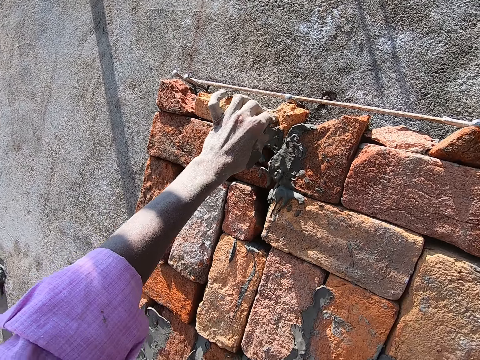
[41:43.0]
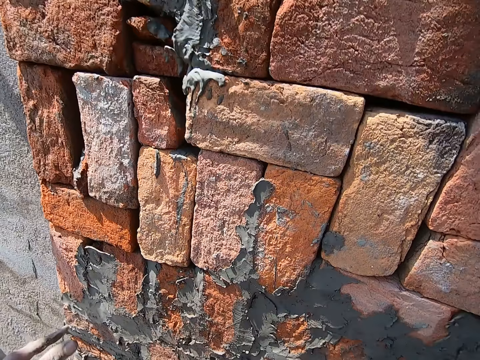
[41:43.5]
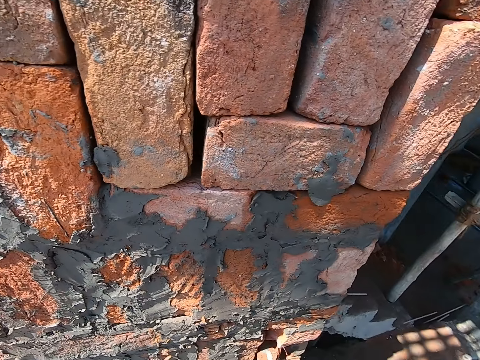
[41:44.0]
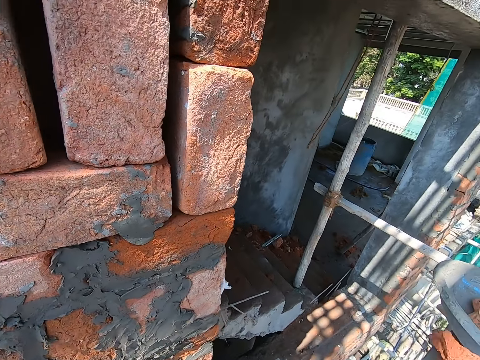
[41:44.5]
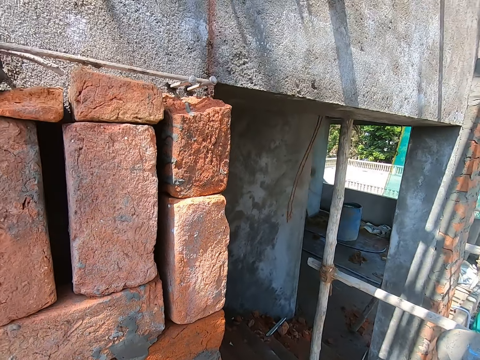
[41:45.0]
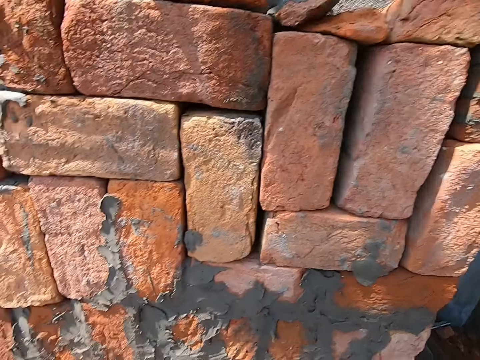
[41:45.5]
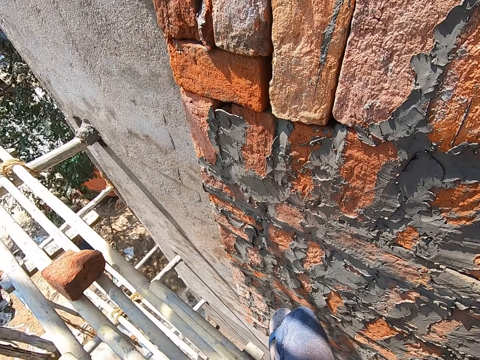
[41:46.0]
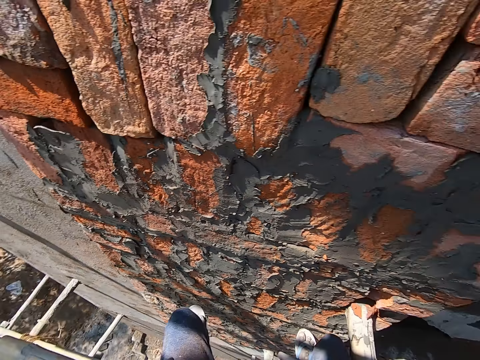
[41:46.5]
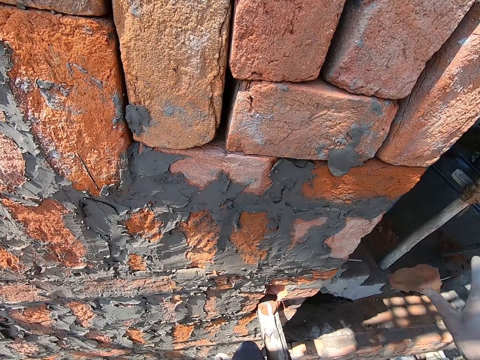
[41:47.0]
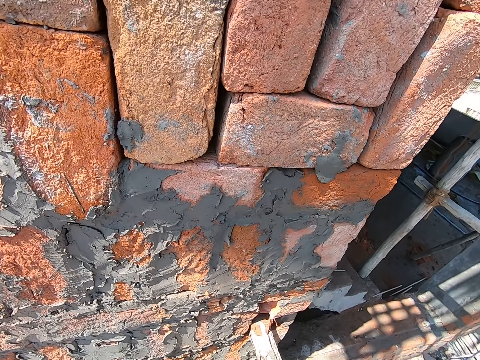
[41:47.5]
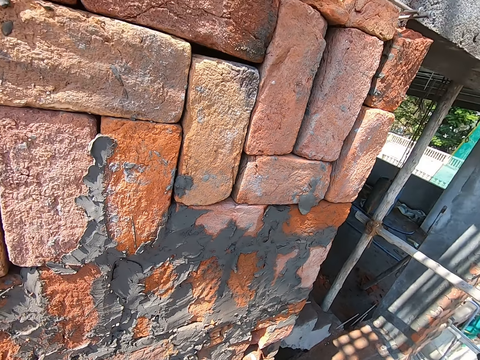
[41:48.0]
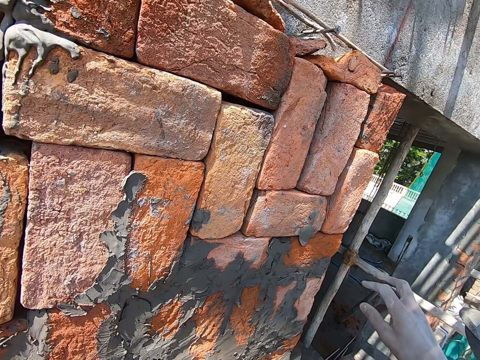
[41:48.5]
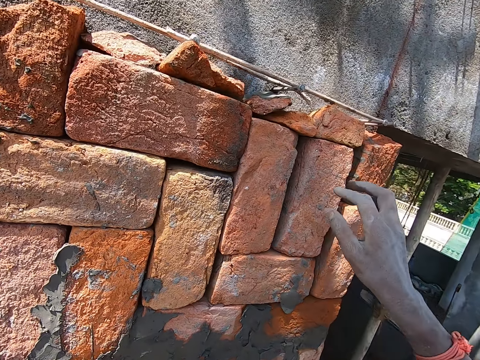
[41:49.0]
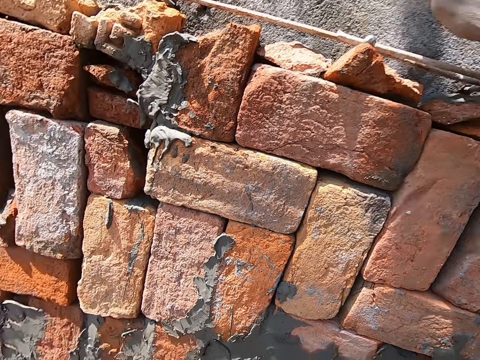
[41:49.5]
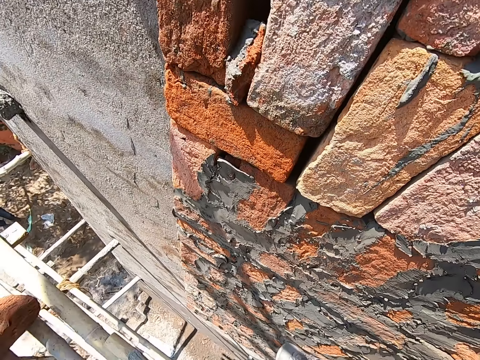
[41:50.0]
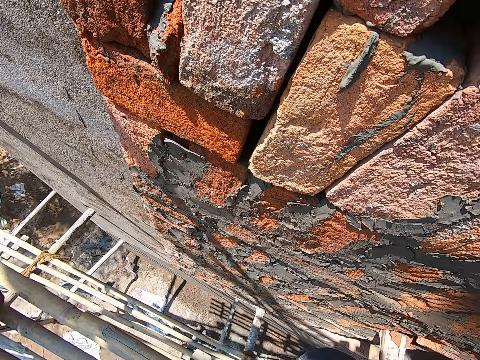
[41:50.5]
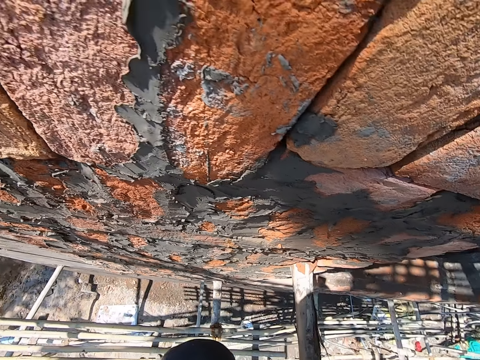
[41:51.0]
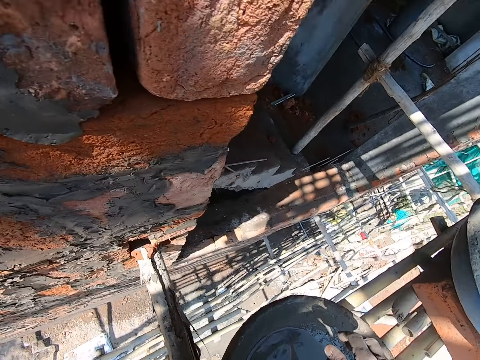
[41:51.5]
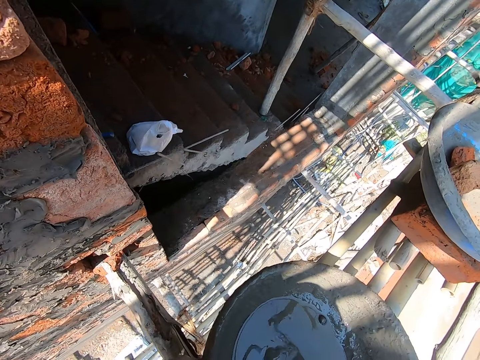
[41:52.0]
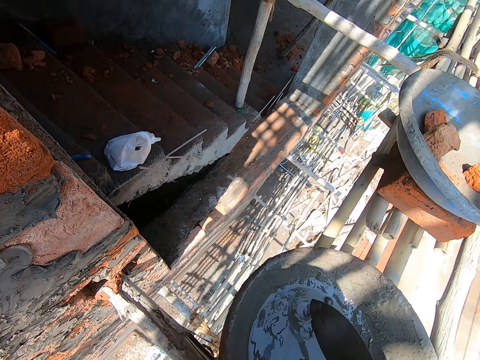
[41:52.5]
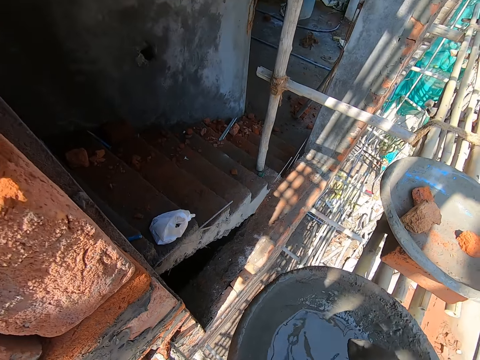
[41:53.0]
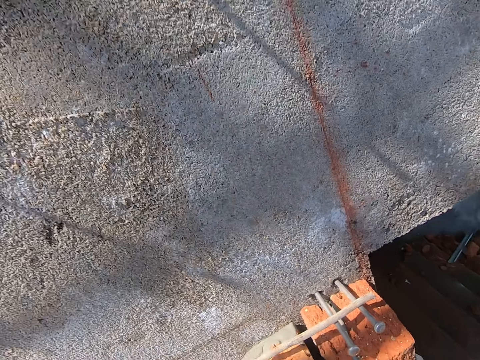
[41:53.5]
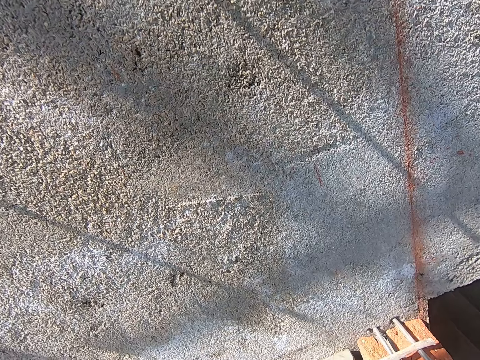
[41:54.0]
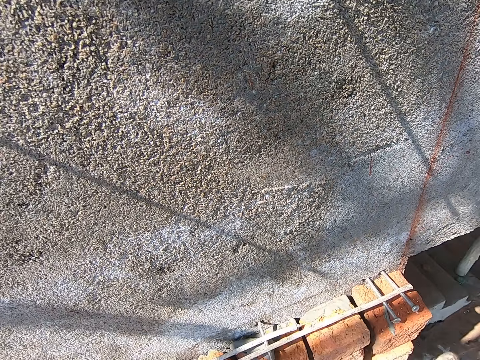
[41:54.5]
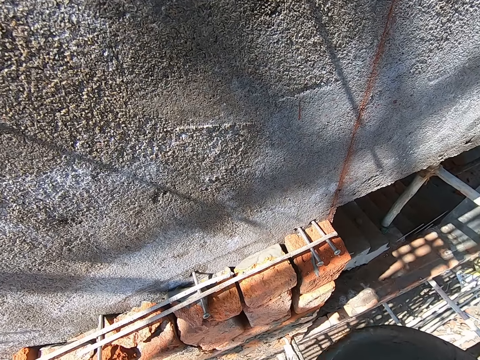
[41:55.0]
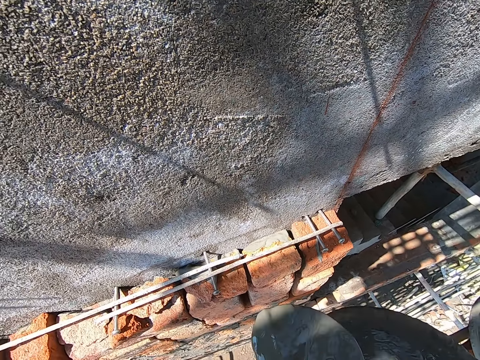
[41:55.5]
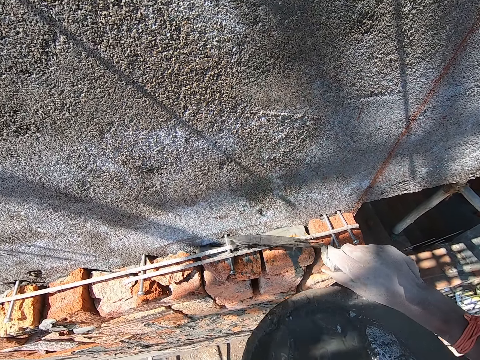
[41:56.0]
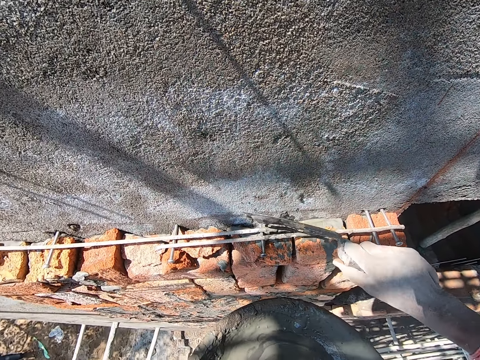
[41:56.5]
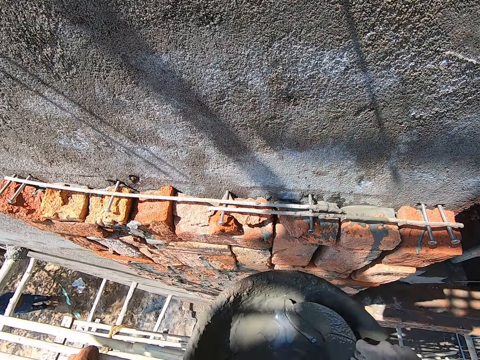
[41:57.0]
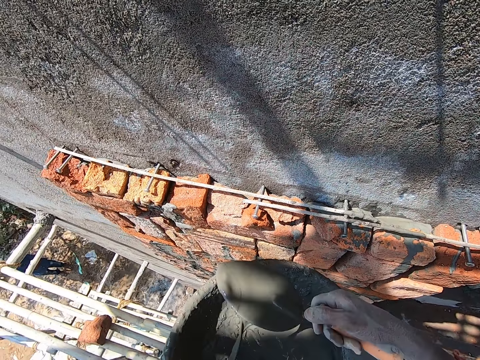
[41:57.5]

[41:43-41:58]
The camera wearer throws a brick on the stairs with his right hand. He throws a brick on the stairs with his right hand again. He picks up the trowel in the head pan on the bamboo woods with his right hand. He picks up the head pan on the bamboo woods with his left hand. He pours the cement water on some bricks on the wall with his trowel in his right hand. He scoops some cement water from the head pan in his left hand with the trowel in his right hand.

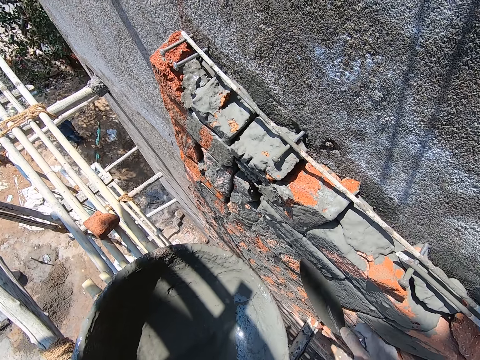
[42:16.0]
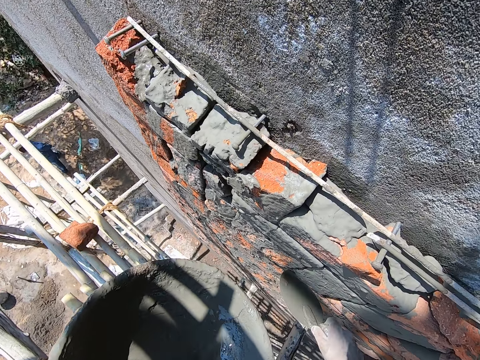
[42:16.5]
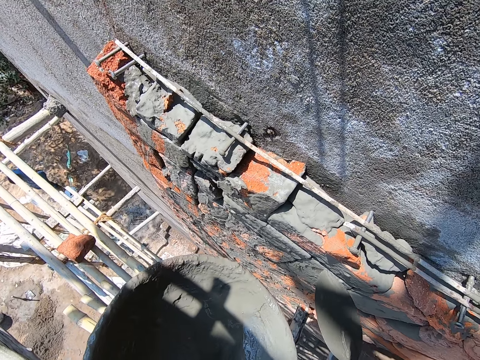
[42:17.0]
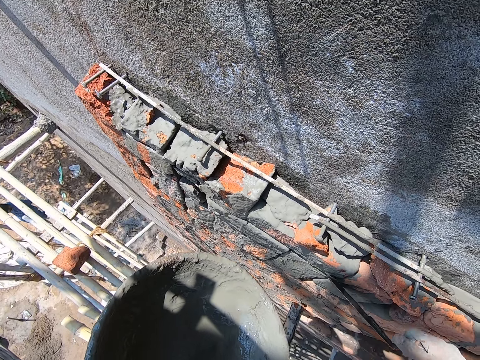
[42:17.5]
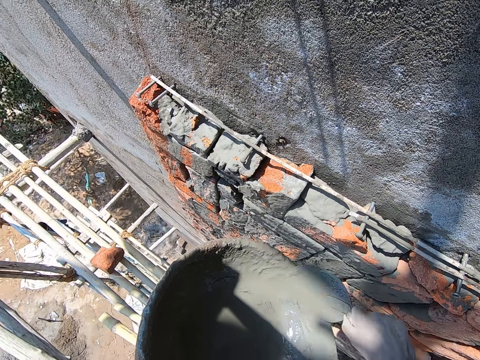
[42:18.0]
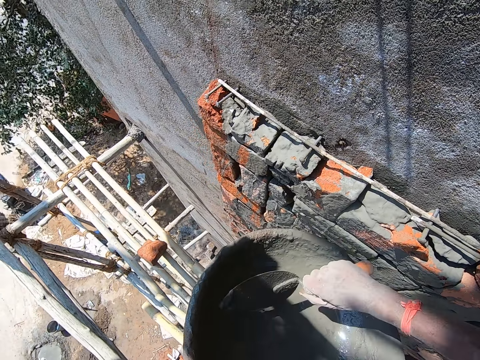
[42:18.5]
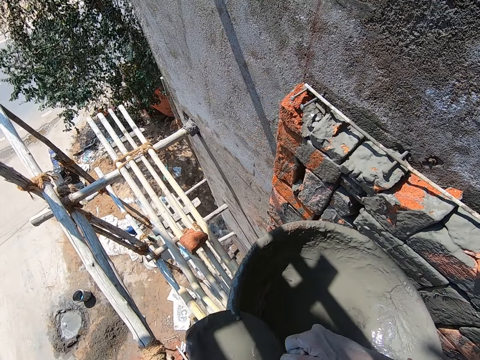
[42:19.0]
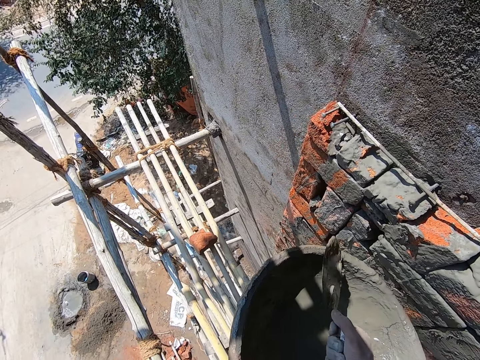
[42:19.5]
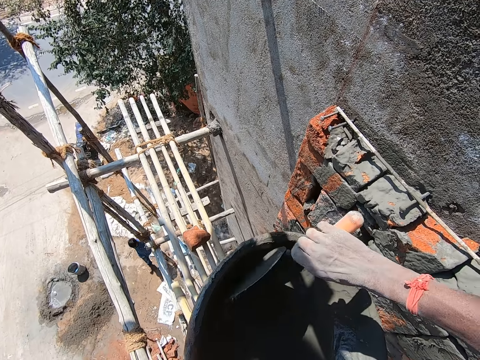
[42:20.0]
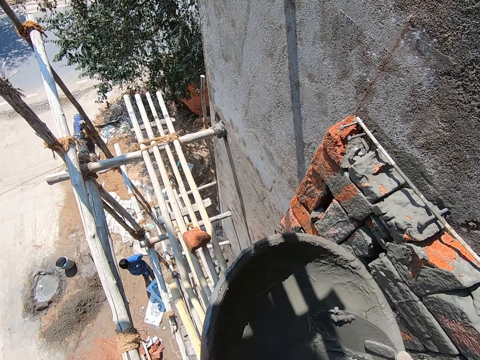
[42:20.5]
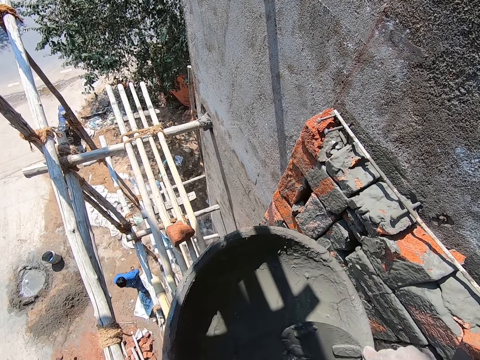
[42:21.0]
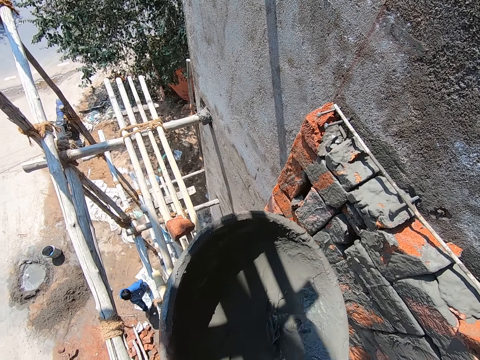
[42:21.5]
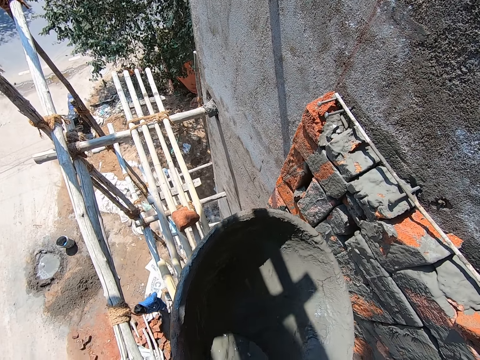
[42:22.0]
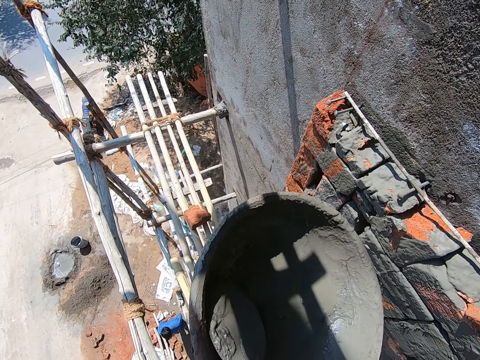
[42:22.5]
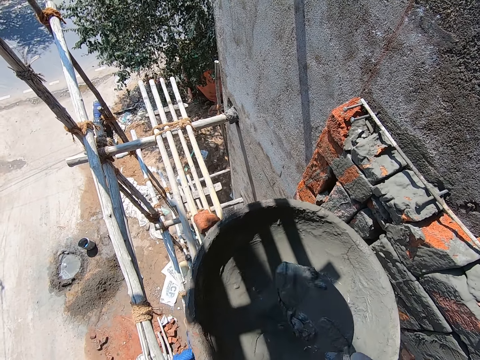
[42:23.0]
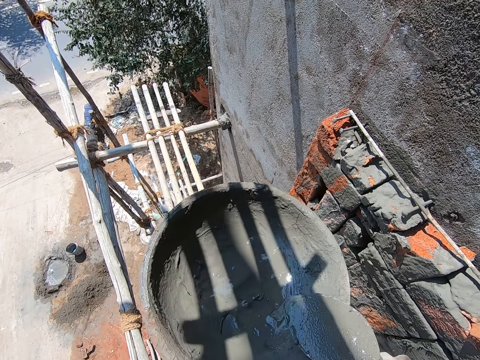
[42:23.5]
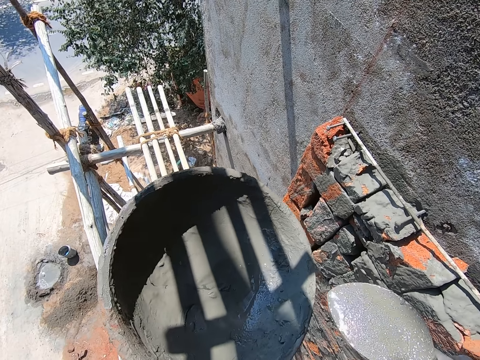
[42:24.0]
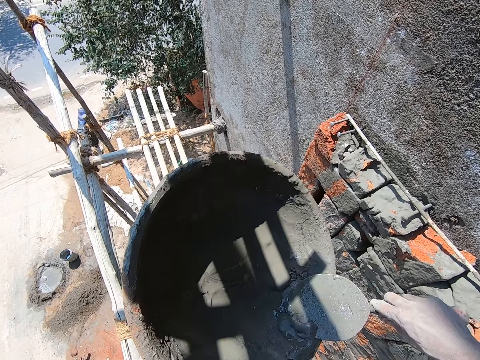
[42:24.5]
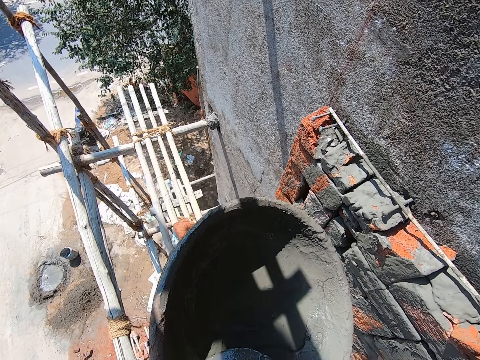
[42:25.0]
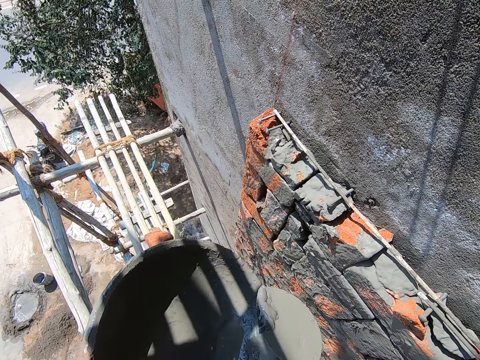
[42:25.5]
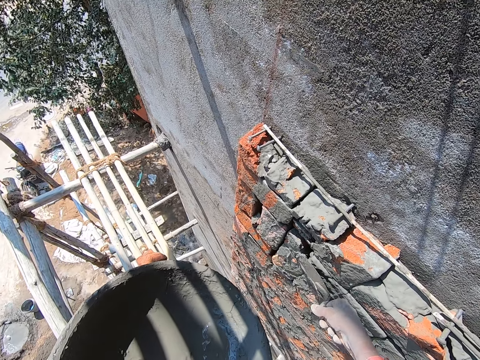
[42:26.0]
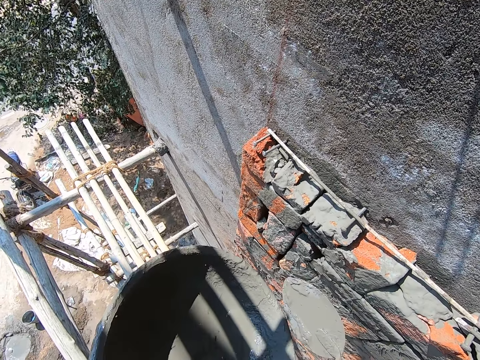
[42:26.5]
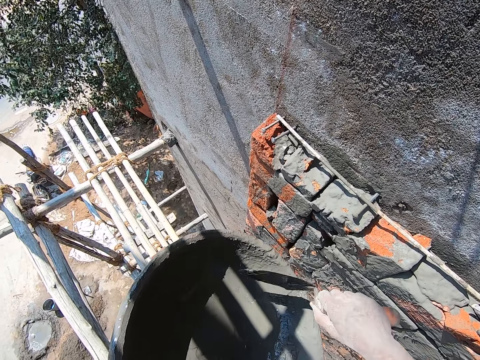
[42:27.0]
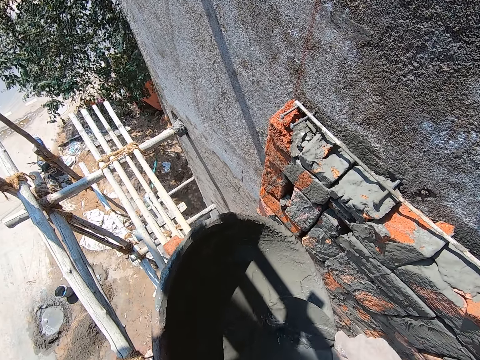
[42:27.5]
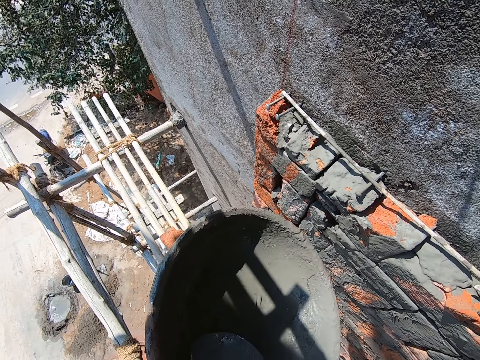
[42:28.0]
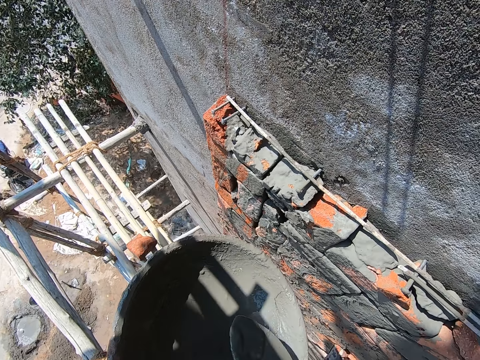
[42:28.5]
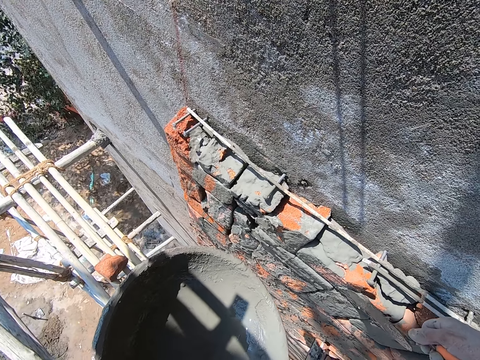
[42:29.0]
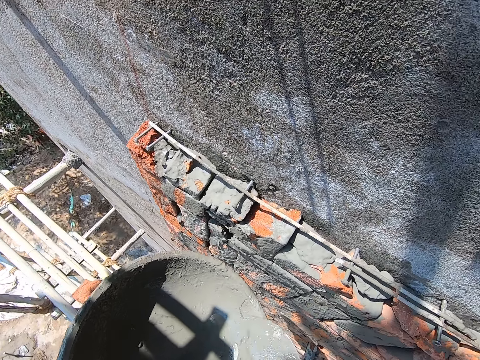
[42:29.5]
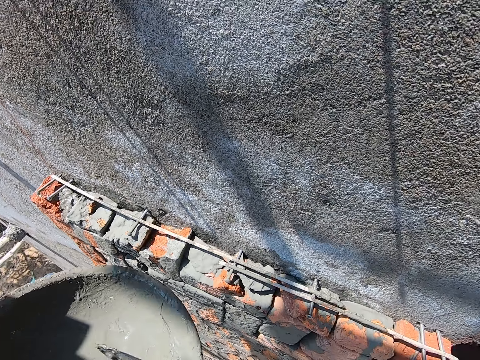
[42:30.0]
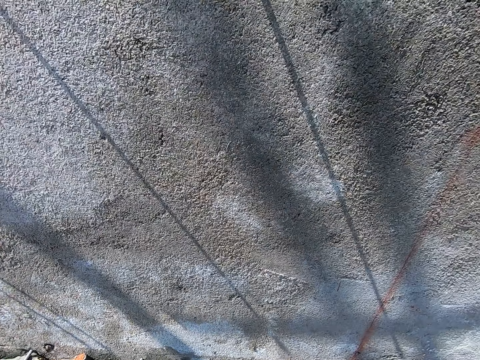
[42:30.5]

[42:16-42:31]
The camera wearer scrapes the mixed cement in the head pan in his left hand with the trowel in his right hand. A man walks along a path. The camera wearer scoops some mixed cement from the head pan in his left hand with the trowel in his right hand. He pours the mixed cement on the brick on the wall with the trowel in his right hand. He scrapes some mixed cement from the head pan in his left hand with the trowel in his right hand. He pours the mixed cement on the brick on the wall with the trowel in his right hand.
